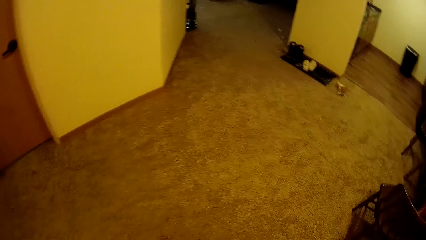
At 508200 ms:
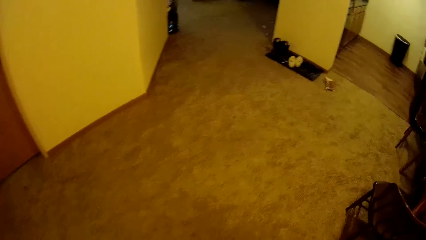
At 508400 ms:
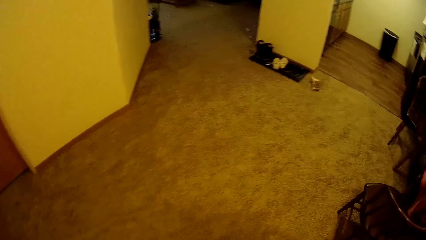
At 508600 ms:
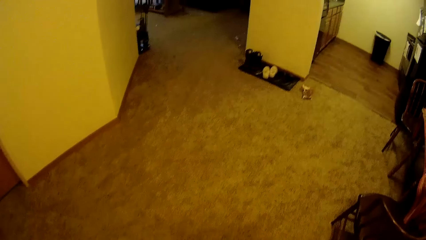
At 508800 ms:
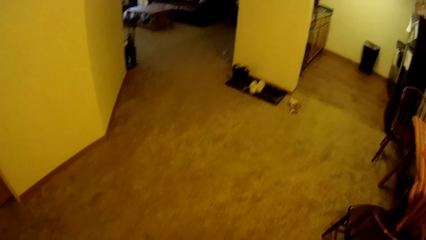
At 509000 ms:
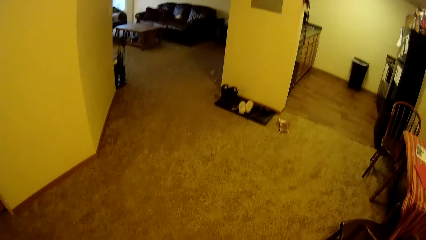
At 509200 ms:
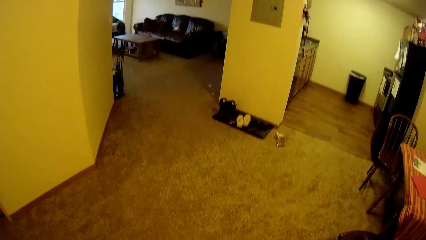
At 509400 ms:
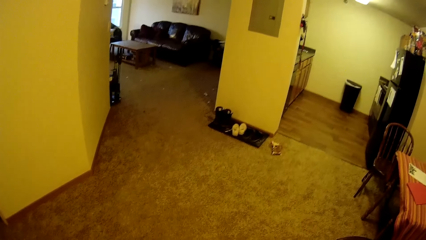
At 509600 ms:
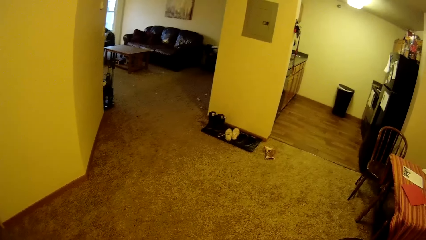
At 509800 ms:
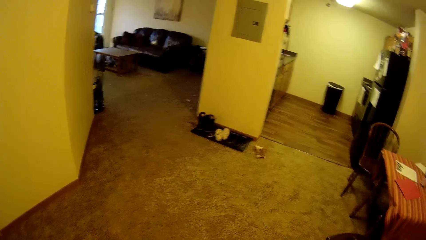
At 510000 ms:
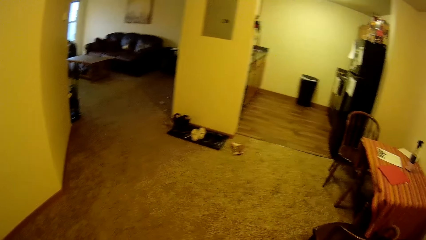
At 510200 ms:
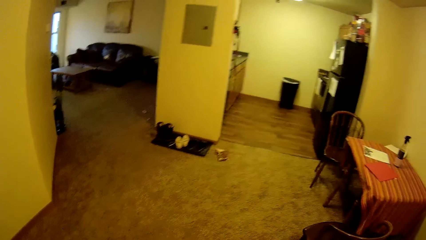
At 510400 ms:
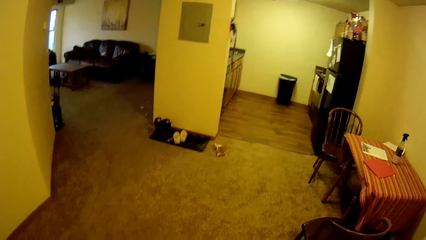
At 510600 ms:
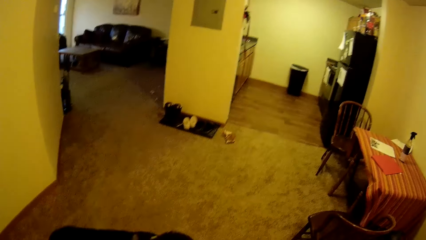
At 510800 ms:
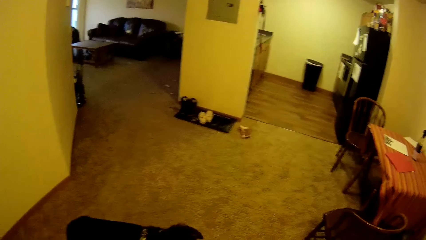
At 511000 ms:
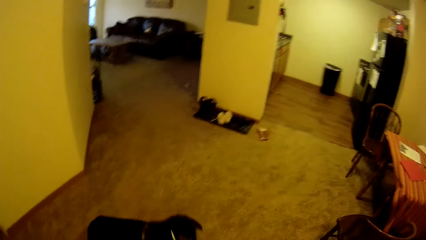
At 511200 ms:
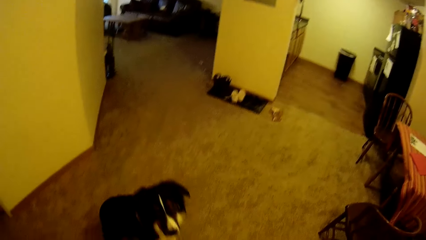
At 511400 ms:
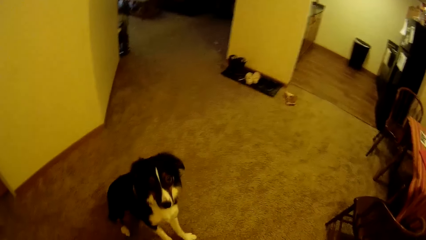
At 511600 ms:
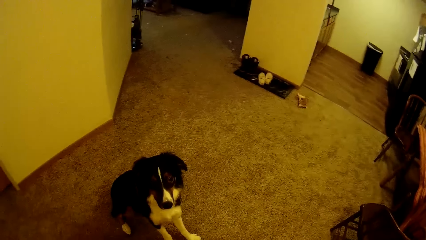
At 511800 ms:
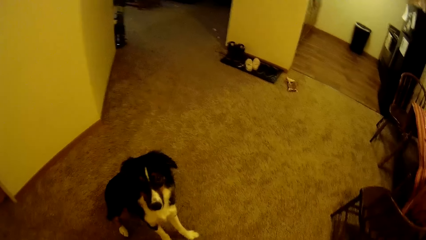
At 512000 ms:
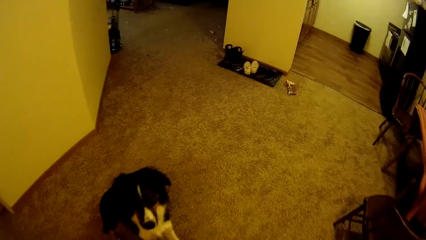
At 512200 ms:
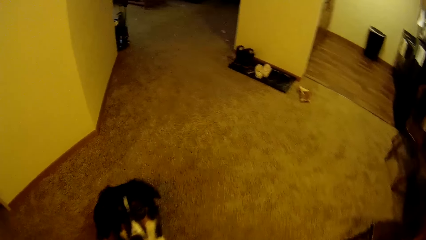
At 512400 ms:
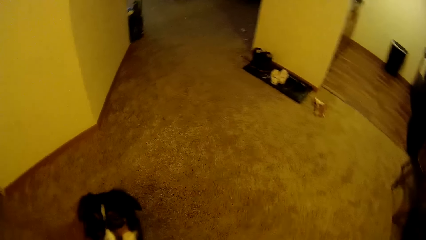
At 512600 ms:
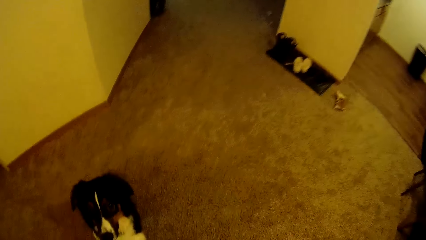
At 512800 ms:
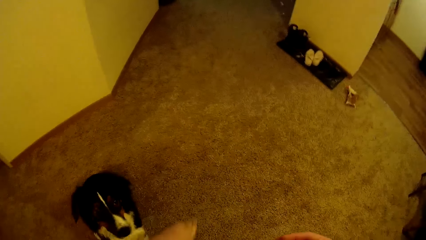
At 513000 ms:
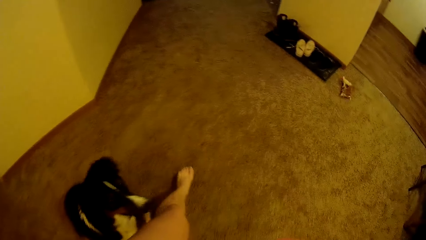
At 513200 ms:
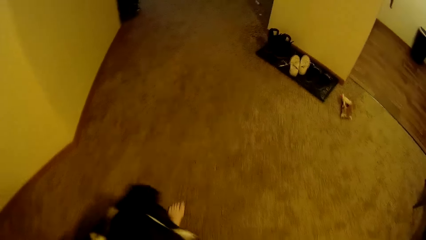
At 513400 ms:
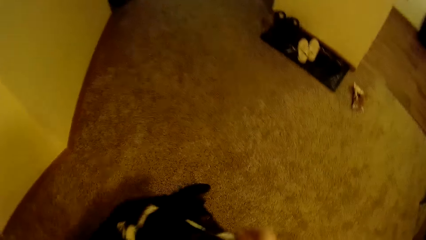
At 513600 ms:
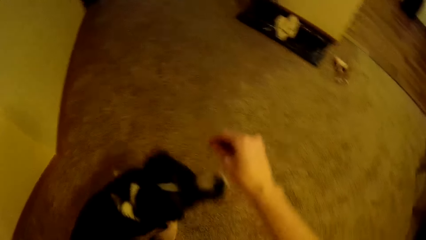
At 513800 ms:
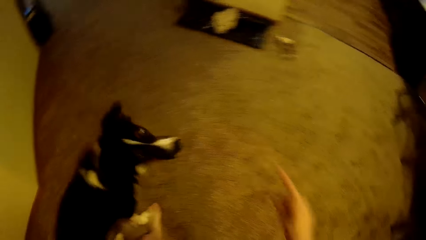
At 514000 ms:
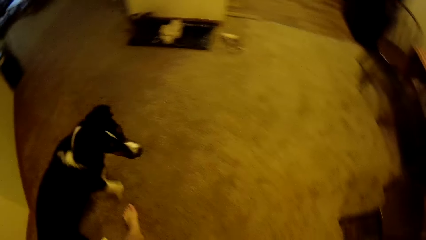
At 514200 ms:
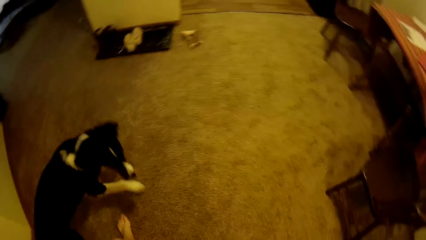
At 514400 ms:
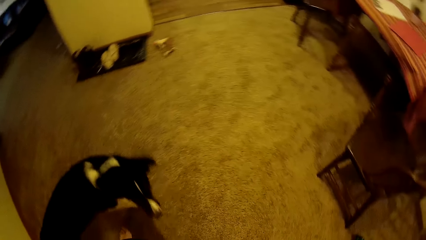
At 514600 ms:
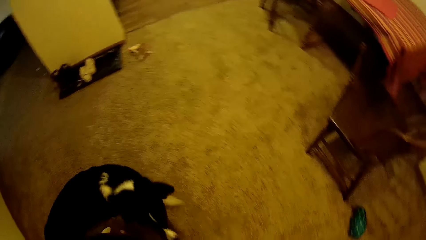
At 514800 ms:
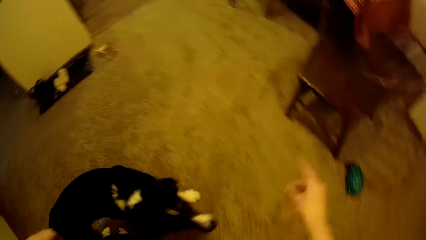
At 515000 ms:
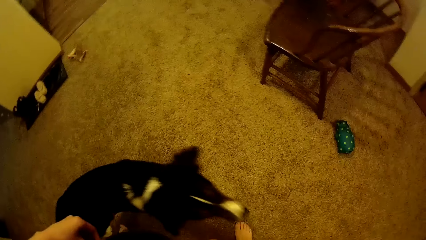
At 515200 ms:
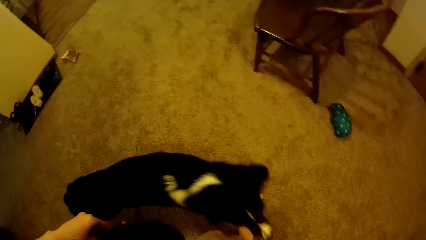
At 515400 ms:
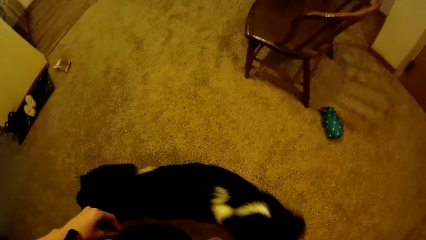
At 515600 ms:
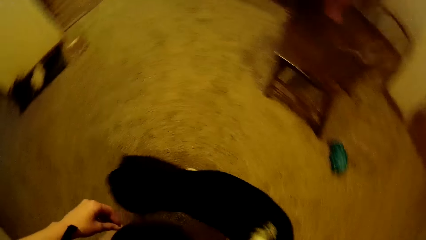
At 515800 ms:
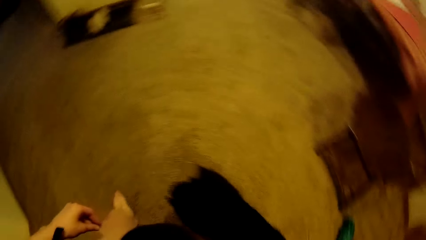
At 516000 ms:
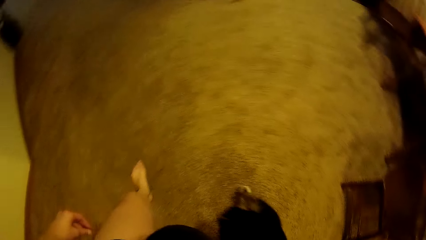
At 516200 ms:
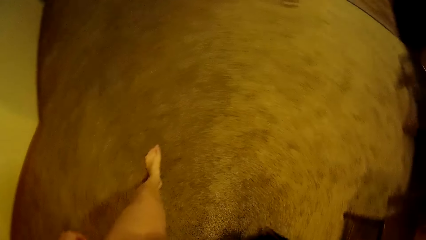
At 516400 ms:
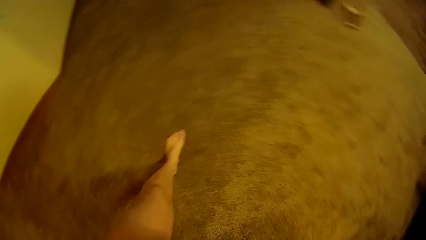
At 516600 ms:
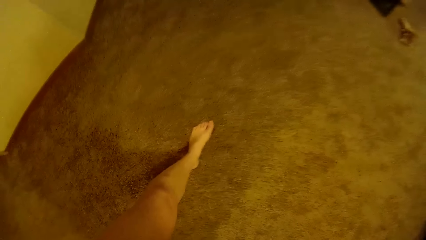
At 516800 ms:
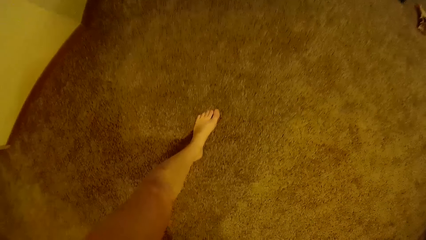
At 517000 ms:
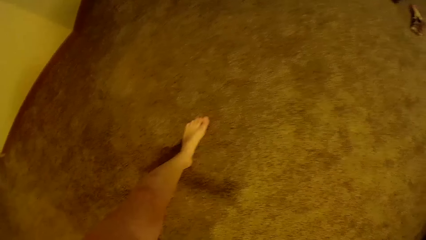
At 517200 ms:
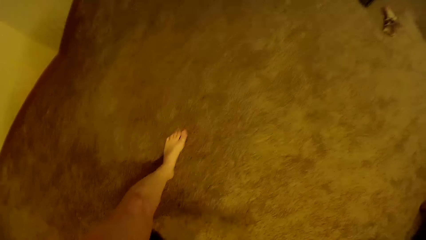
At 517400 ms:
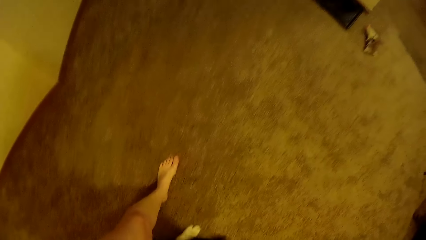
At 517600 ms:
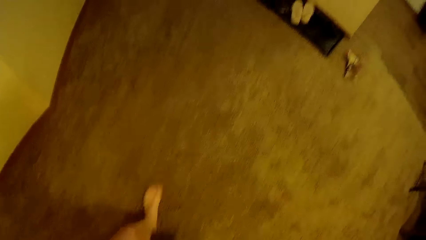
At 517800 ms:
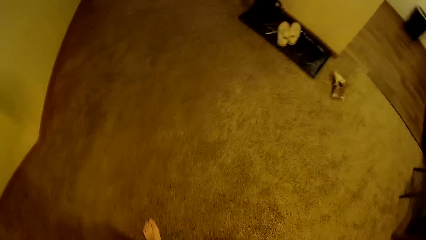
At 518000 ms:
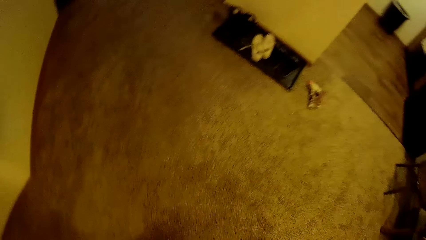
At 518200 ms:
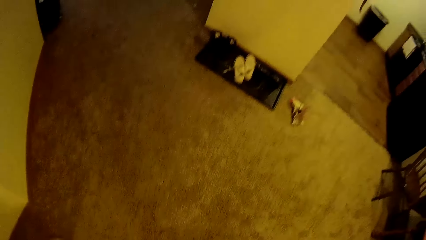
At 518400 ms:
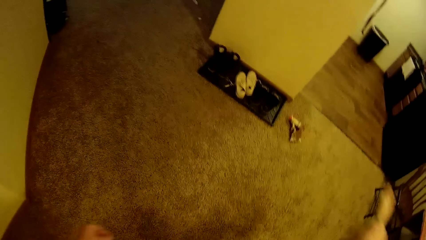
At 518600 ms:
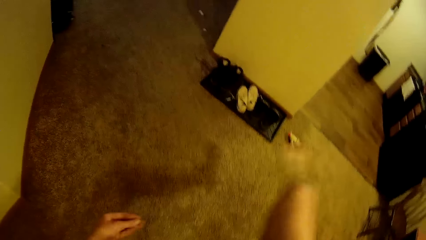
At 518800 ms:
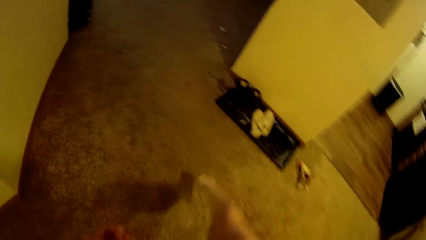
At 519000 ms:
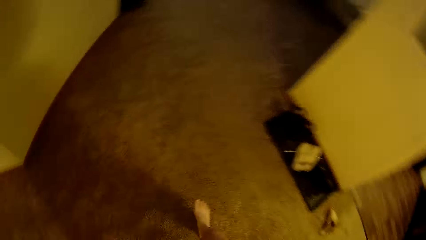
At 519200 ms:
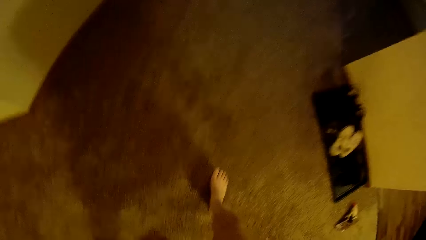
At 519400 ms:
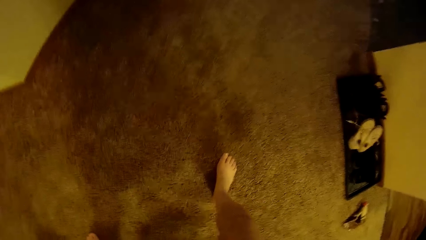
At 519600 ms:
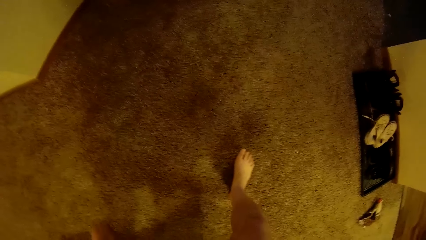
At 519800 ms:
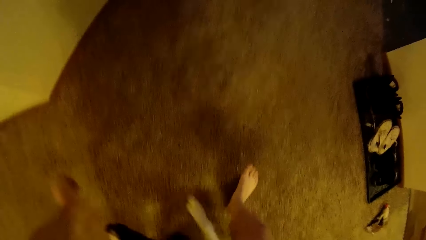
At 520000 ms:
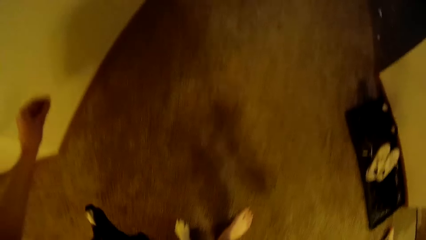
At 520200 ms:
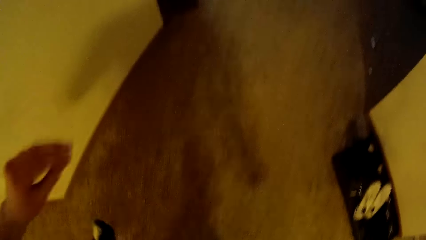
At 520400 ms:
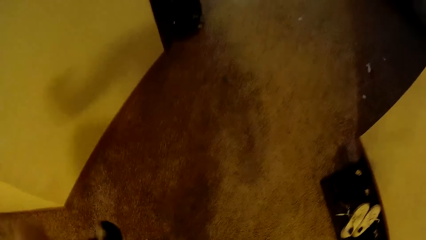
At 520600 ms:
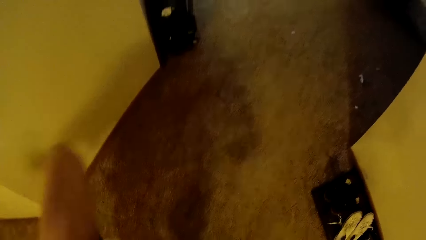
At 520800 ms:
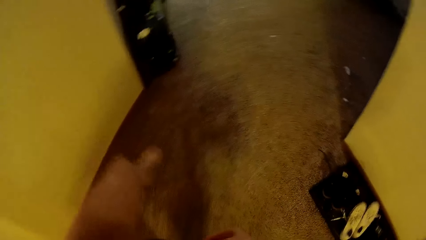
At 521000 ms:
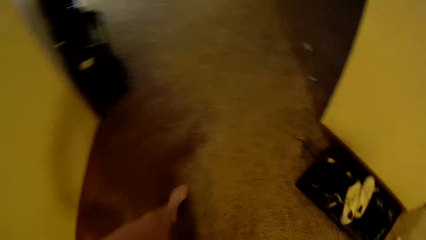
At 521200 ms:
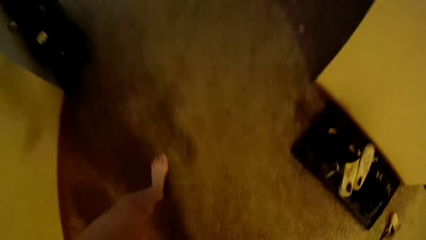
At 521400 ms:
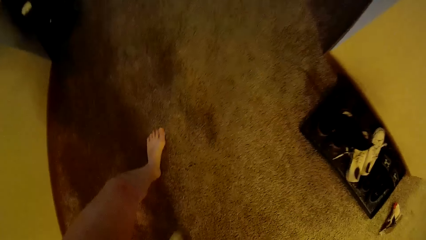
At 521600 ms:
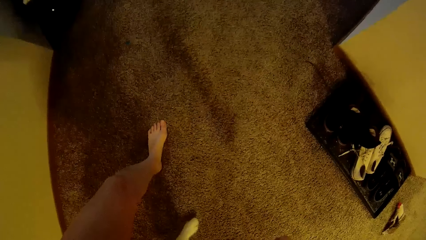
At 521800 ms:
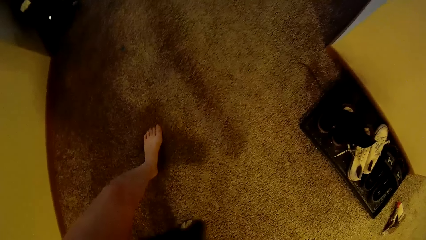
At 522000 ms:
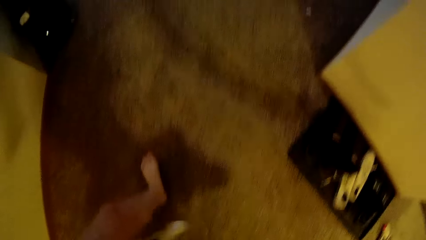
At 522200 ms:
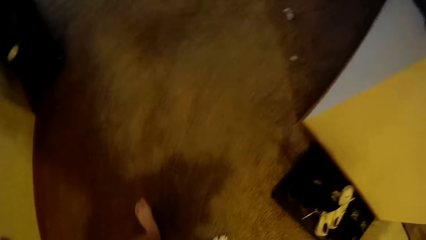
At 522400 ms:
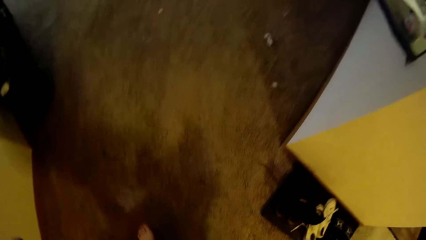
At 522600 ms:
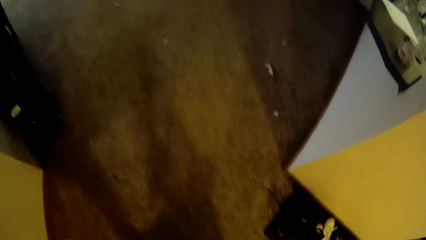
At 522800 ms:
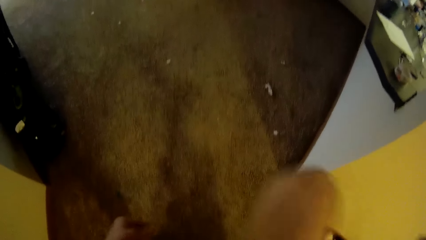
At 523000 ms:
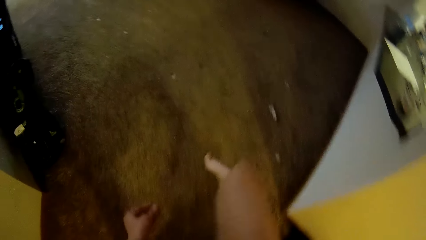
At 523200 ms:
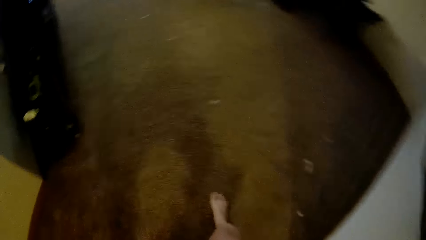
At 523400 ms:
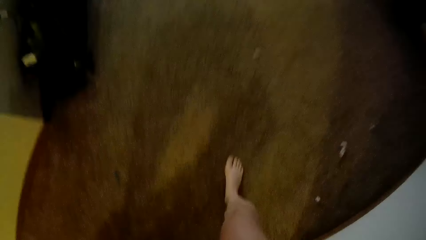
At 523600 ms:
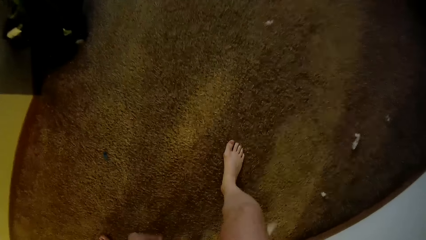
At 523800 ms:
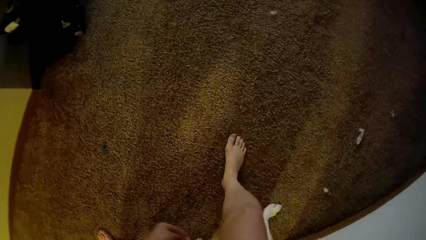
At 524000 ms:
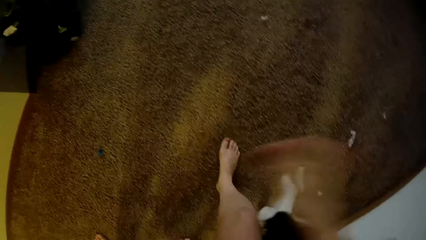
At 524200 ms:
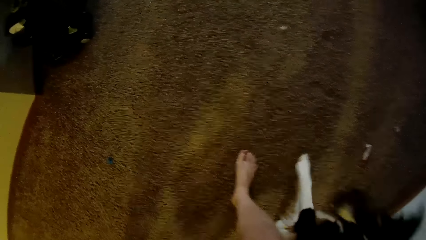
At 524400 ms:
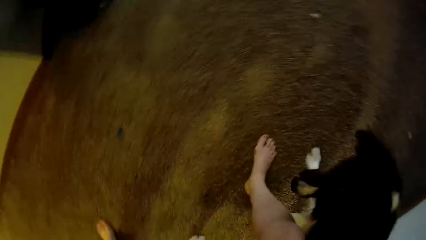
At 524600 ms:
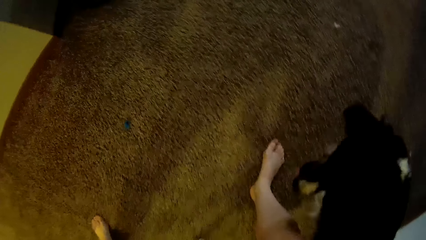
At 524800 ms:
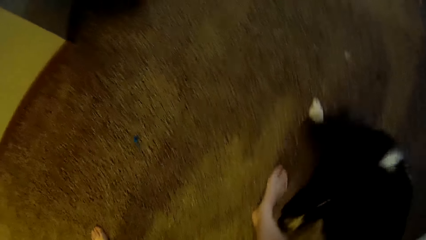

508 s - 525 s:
The camera wearer stares around the floor. They stare at the dog and walk closer to the dog. They play with the dog around the floor.
